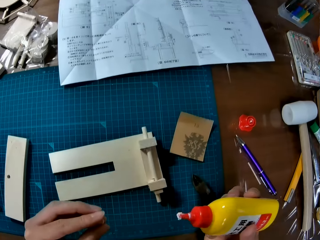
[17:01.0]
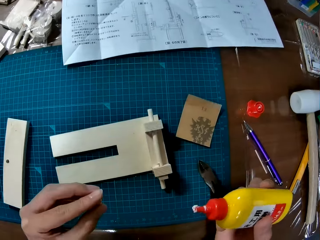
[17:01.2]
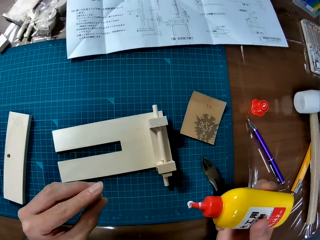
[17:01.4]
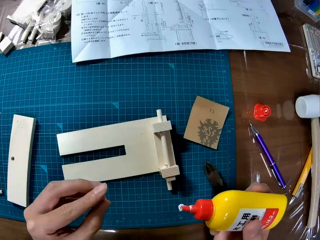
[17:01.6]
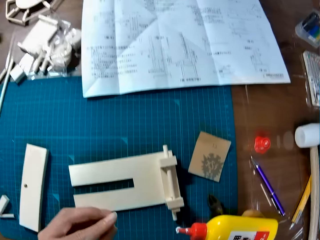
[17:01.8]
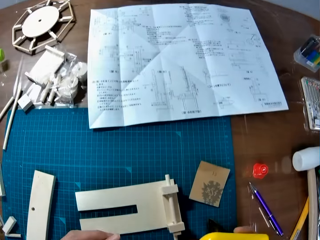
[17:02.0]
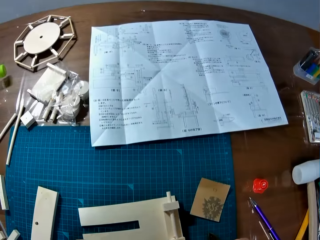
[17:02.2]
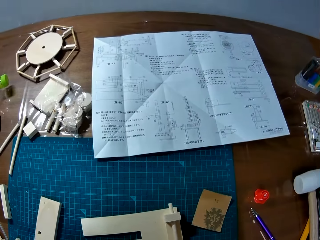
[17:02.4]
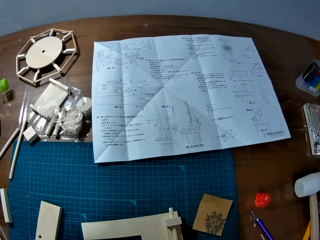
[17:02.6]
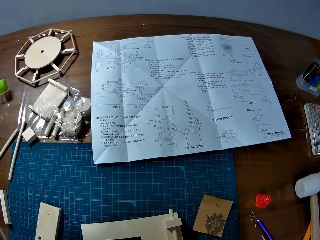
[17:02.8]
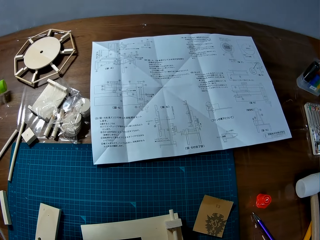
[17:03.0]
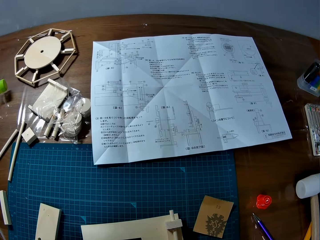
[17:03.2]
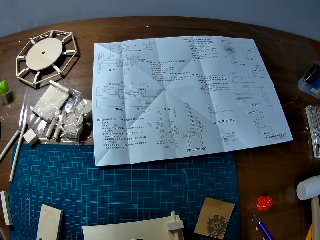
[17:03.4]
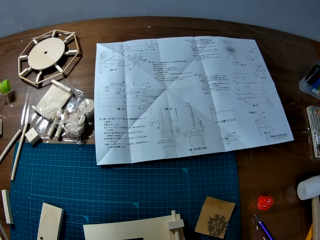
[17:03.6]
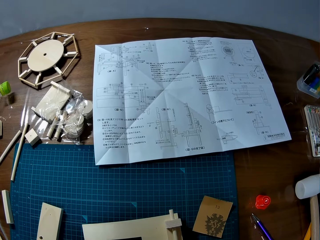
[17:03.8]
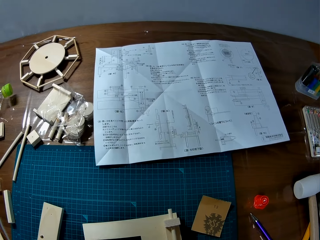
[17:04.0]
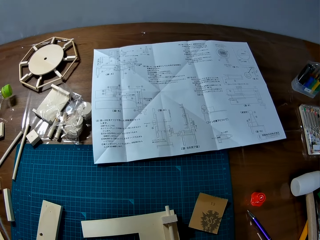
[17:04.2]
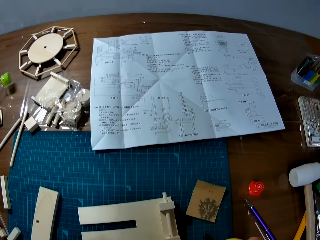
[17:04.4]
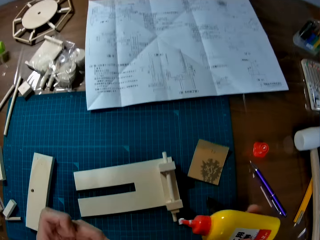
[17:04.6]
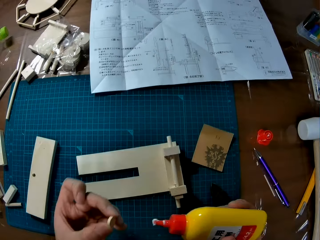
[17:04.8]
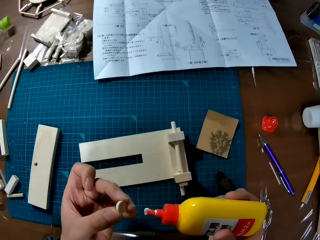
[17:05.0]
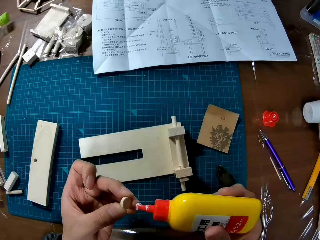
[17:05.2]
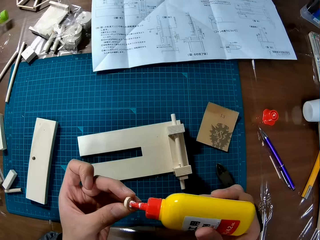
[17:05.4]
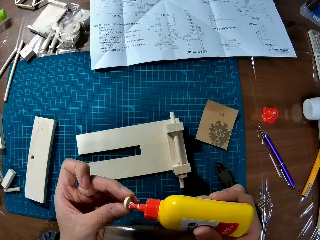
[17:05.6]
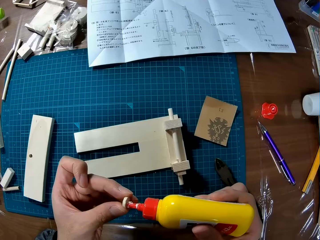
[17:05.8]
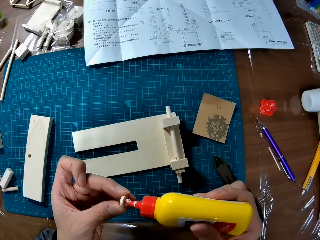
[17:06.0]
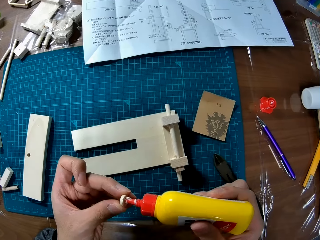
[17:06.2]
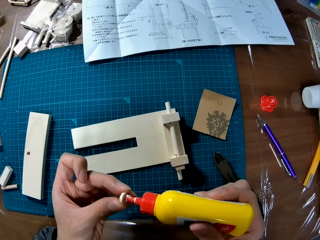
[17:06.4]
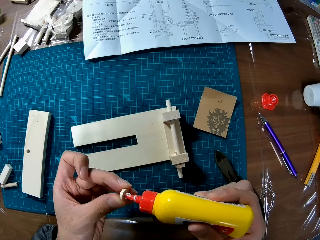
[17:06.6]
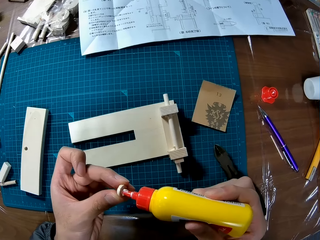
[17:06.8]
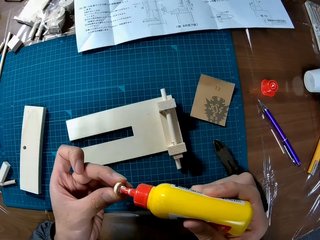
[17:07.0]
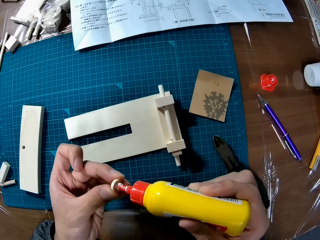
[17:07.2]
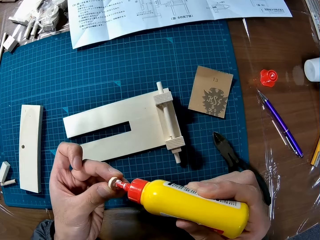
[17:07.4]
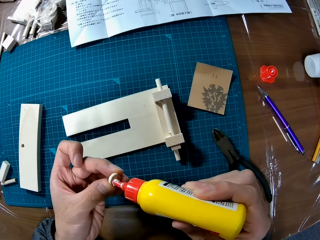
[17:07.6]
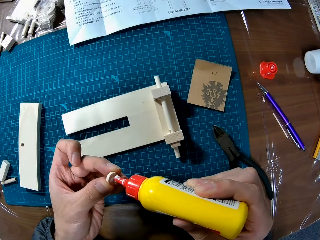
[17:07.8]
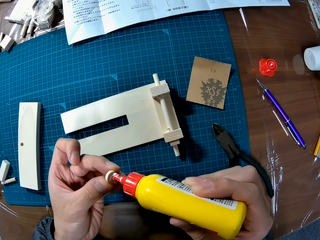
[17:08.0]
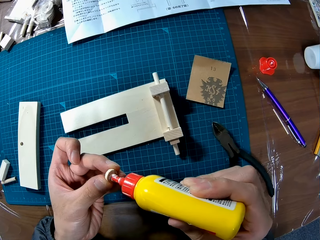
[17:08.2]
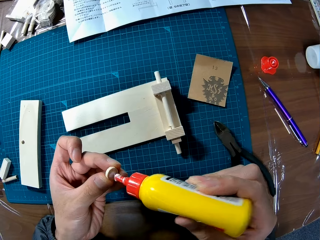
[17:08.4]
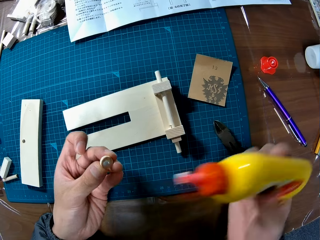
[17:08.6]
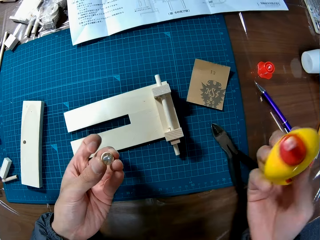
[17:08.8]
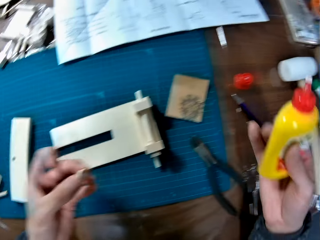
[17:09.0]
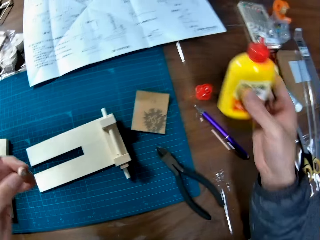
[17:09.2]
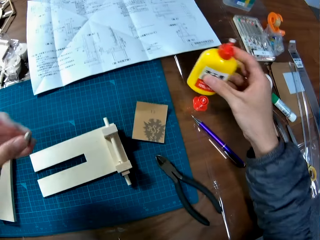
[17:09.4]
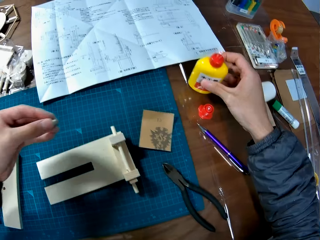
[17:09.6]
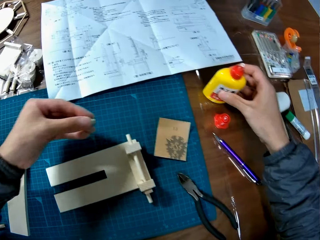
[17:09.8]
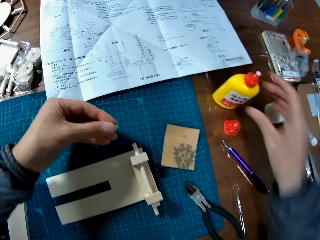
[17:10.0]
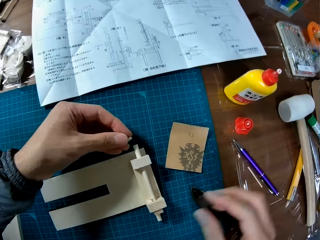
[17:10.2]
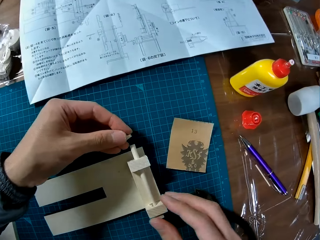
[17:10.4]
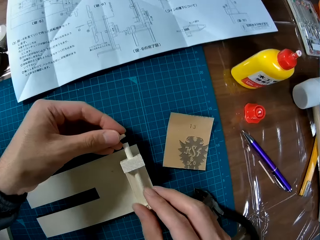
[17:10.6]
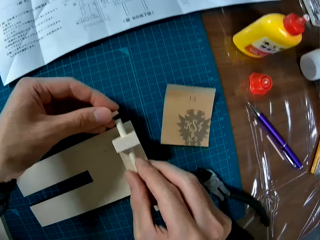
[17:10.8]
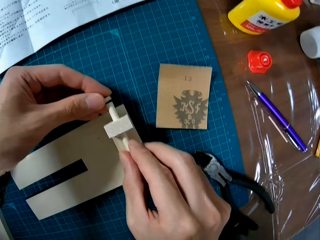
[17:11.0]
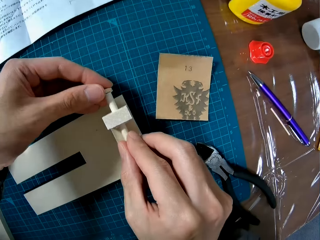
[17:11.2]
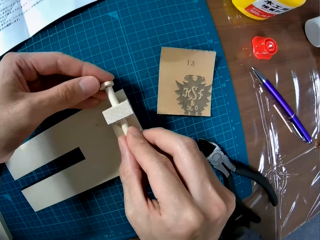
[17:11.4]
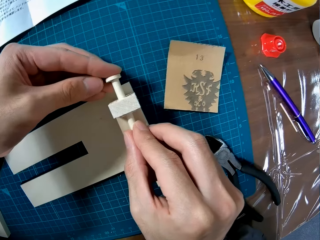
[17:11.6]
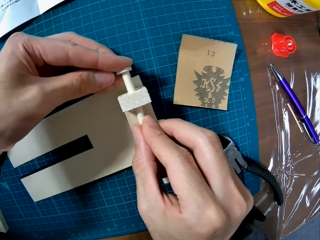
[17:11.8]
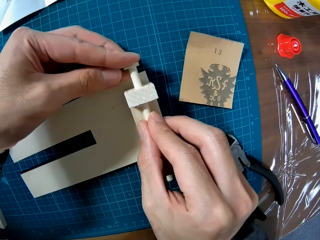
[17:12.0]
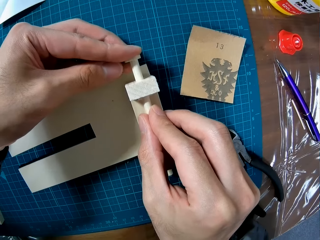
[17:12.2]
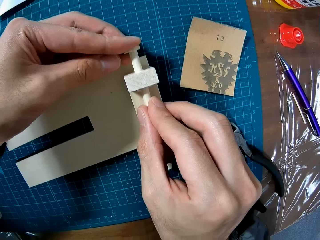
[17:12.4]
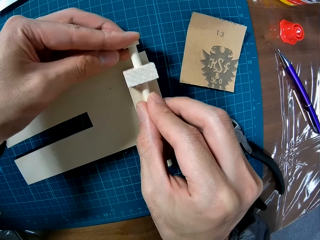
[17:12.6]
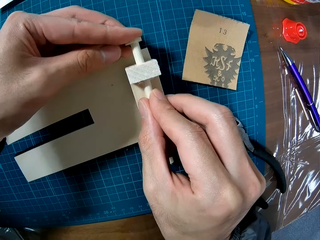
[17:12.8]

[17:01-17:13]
The camera wearer looks at a sketch manual. They apply adhesive on the wood piece. They drop the adhesive bottle. They attach the wood piece to the other wood pieces on the board.

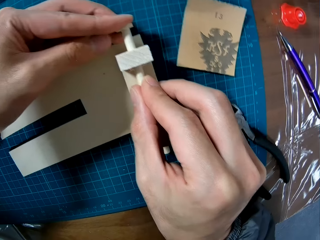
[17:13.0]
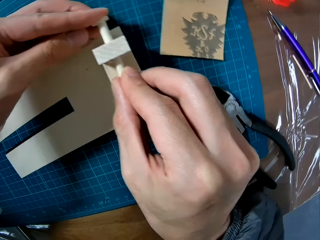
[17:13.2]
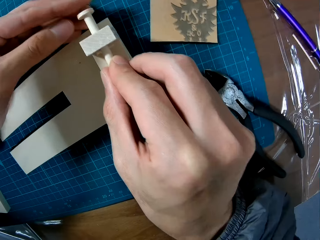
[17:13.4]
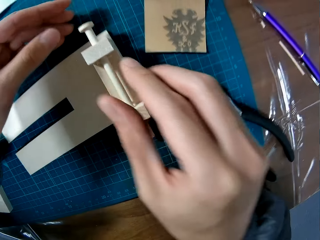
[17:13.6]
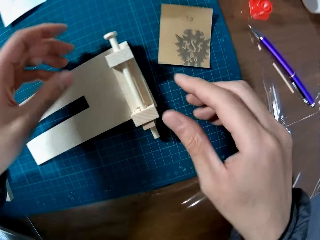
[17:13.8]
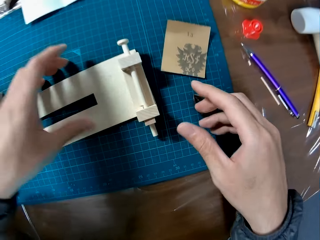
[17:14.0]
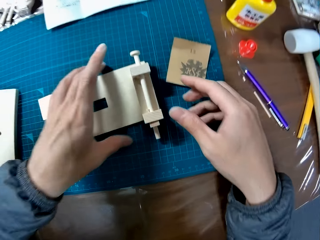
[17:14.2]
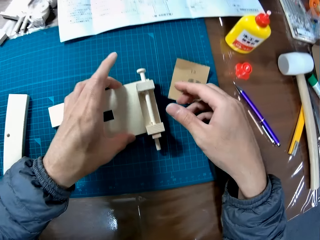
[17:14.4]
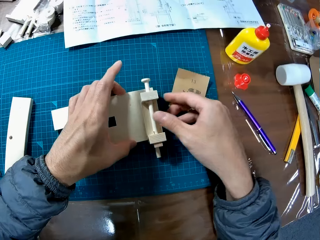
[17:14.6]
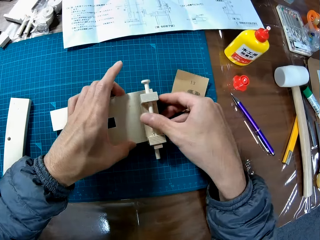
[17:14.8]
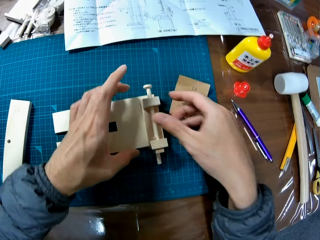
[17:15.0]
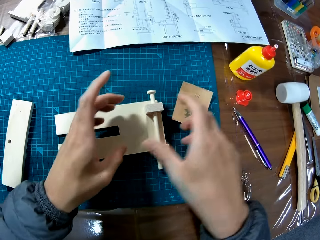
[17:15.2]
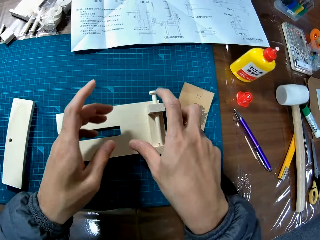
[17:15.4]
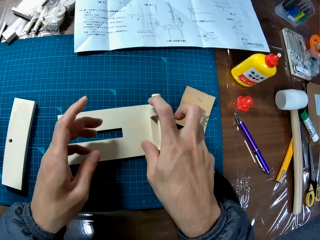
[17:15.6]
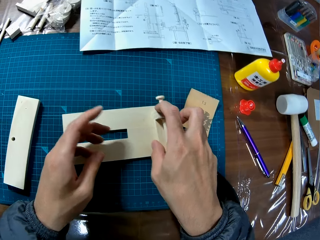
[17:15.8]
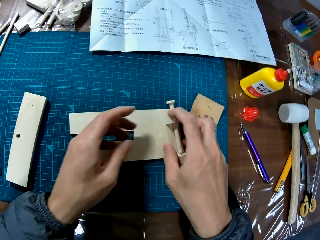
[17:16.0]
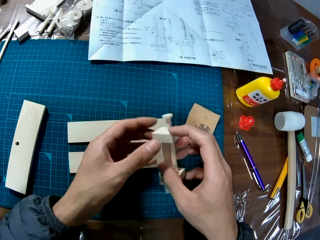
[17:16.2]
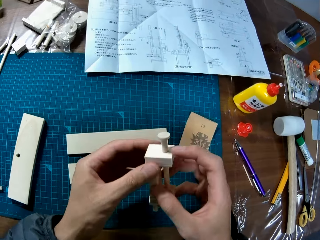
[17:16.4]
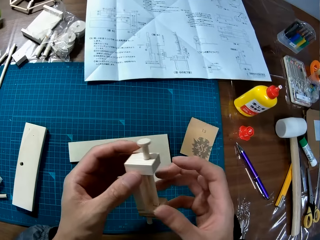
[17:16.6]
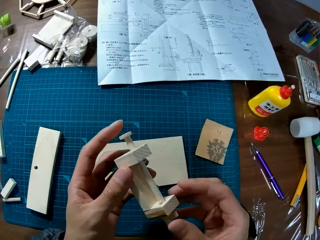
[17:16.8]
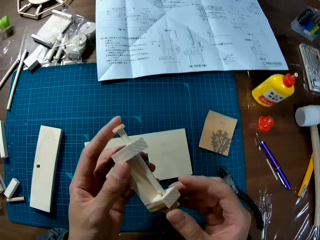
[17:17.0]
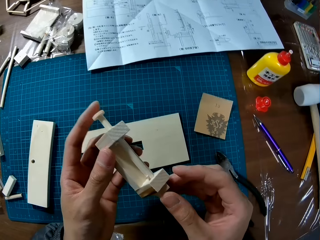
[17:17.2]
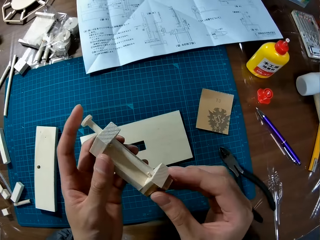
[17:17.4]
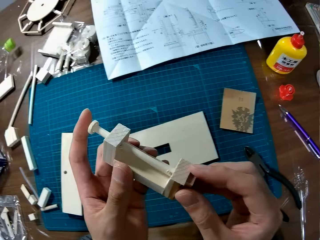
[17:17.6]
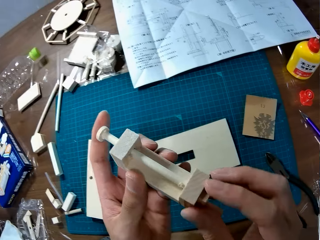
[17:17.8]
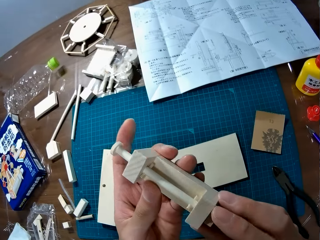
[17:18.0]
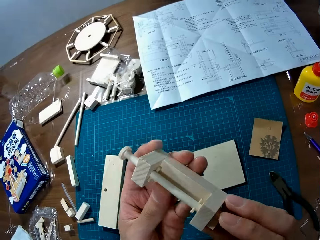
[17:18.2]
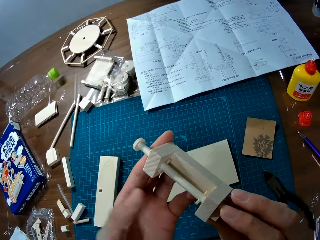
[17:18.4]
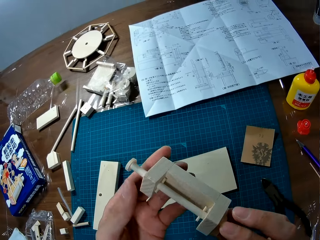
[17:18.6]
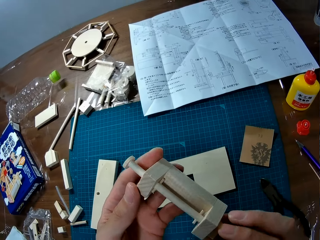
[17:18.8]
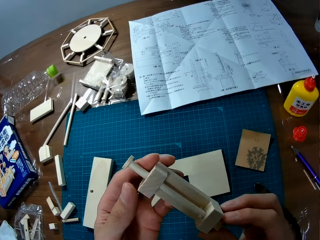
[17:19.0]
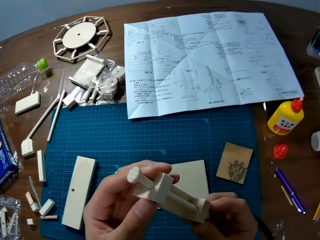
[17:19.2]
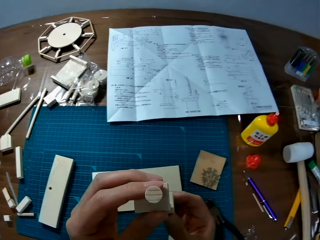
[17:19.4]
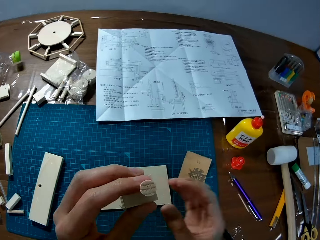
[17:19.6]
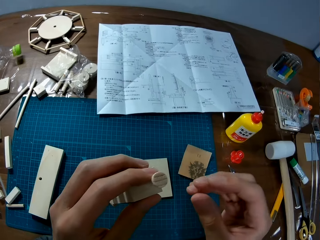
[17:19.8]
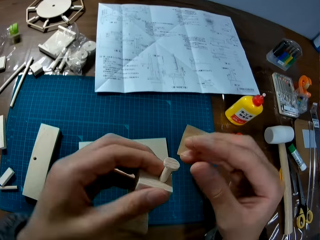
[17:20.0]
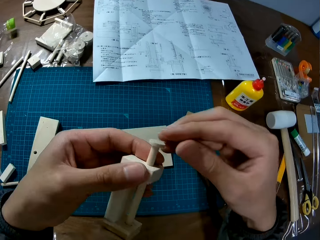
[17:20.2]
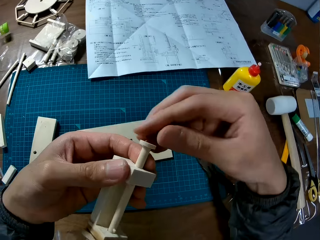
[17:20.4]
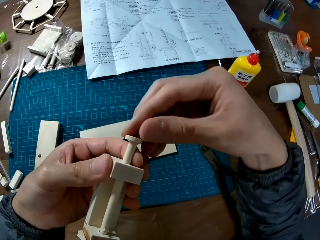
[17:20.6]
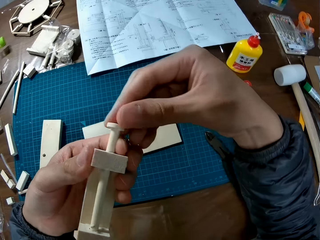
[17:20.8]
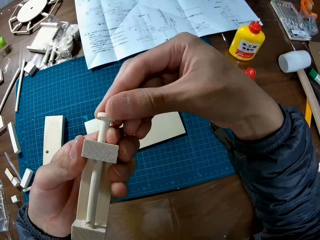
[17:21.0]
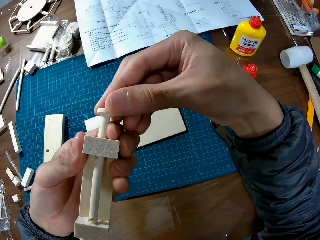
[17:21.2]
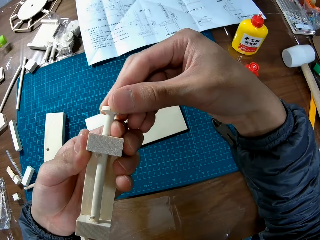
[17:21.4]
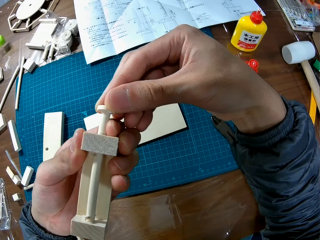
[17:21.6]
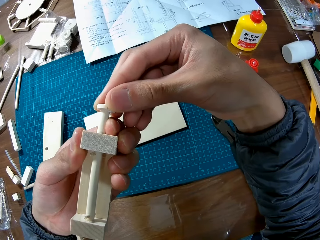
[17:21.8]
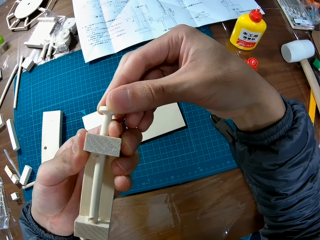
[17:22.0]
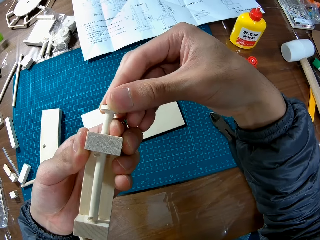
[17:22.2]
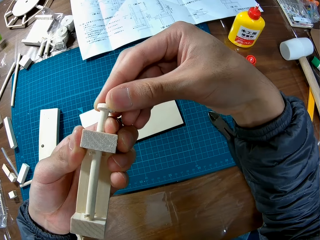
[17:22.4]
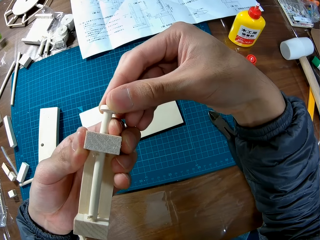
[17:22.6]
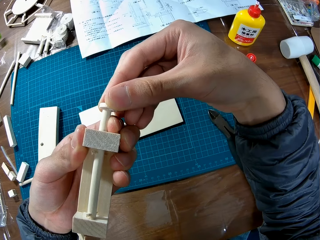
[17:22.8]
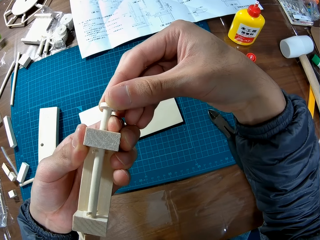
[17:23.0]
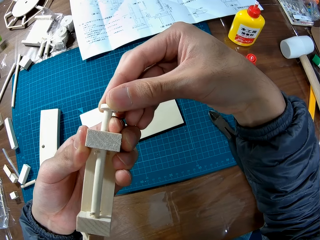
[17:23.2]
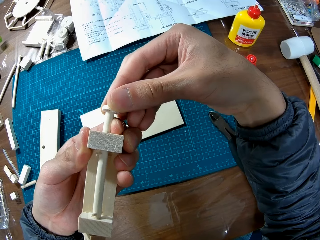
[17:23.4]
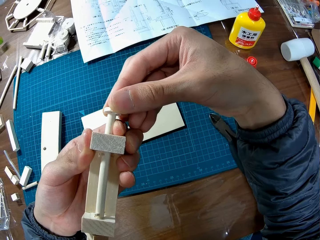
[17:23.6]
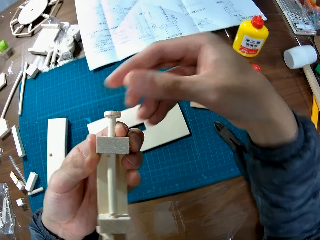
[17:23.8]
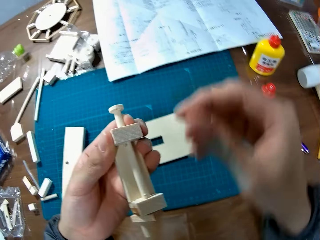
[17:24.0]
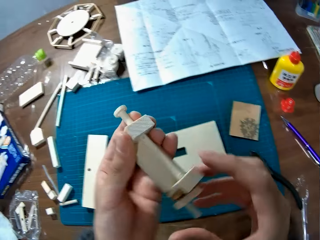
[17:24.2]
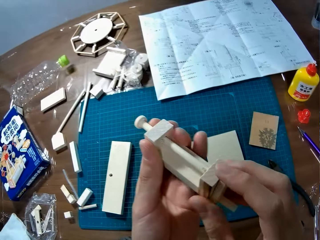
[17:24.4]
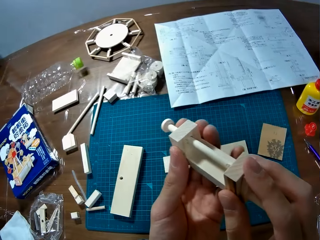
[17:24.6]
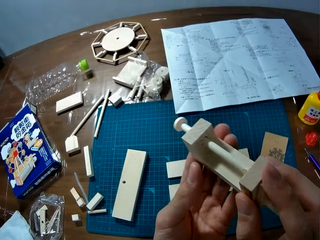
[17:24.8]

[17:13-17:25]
The camera wearer picks up craft material. They adjust the wood pieces. They check the craft material. They rotate the craft material.
